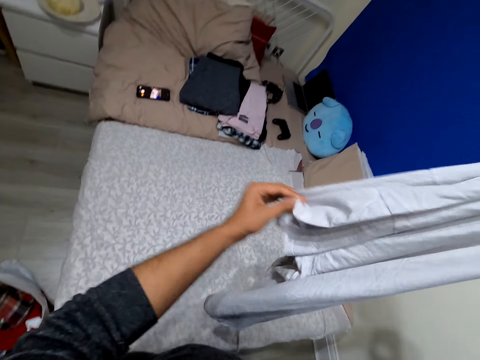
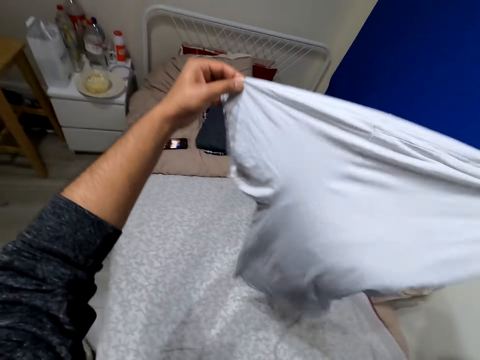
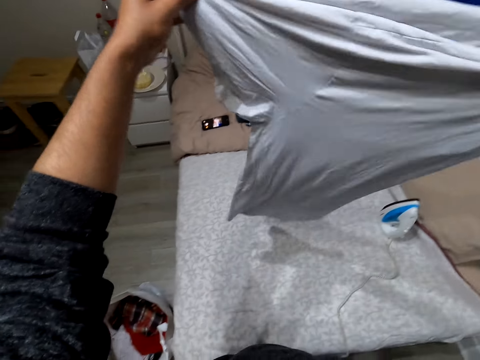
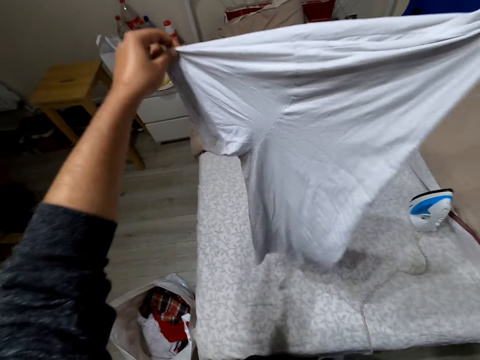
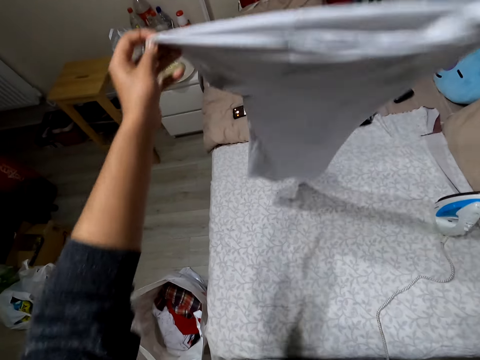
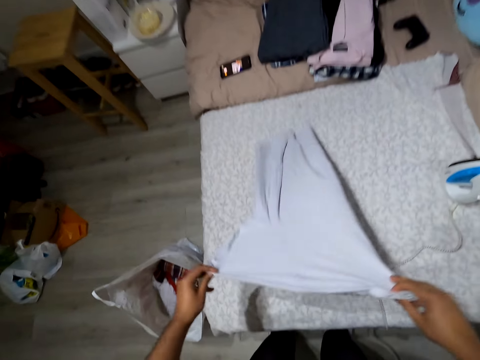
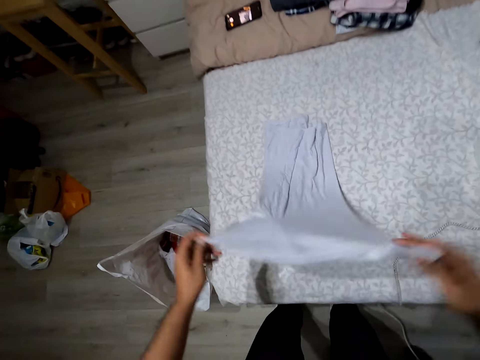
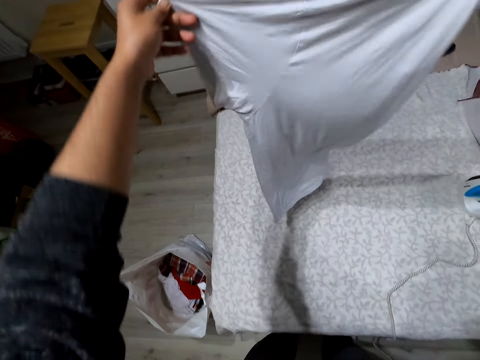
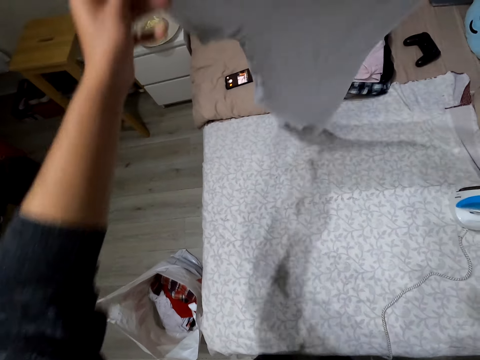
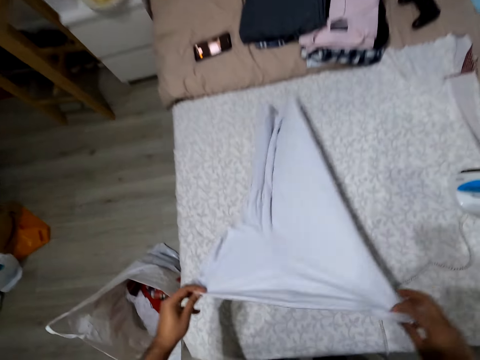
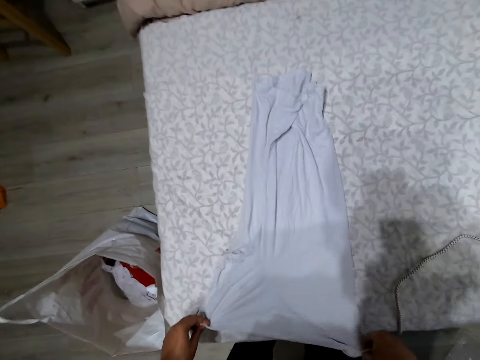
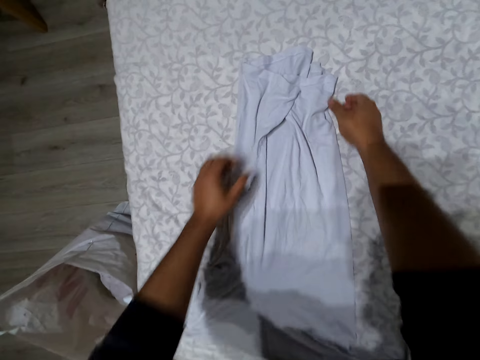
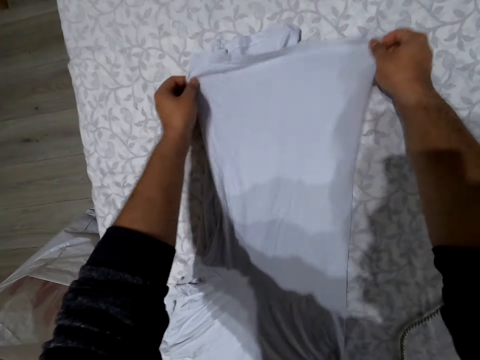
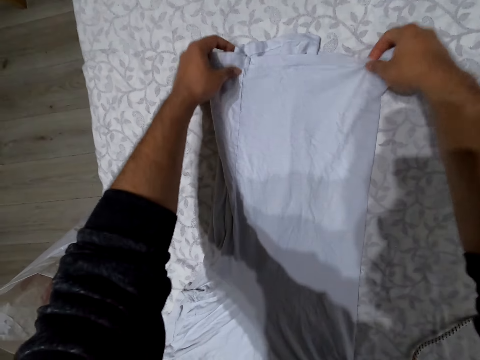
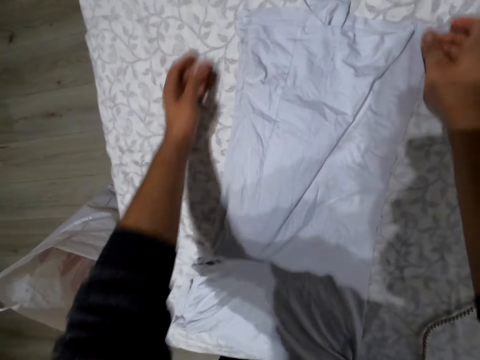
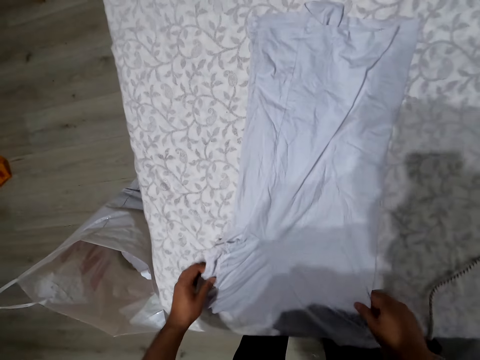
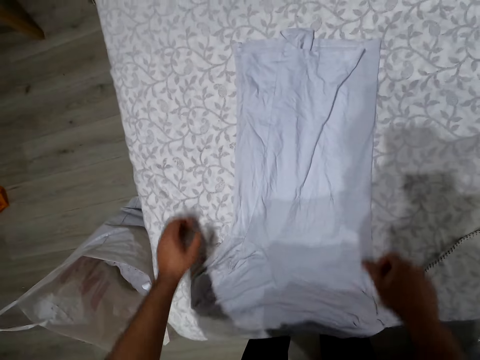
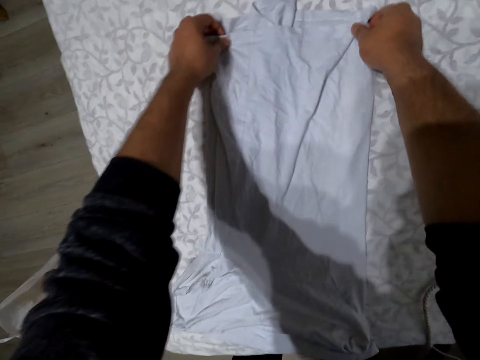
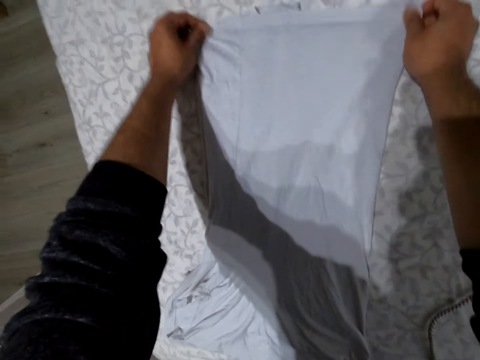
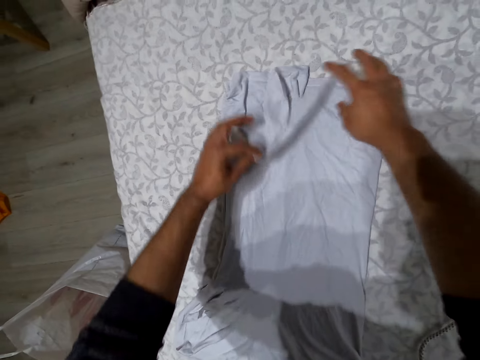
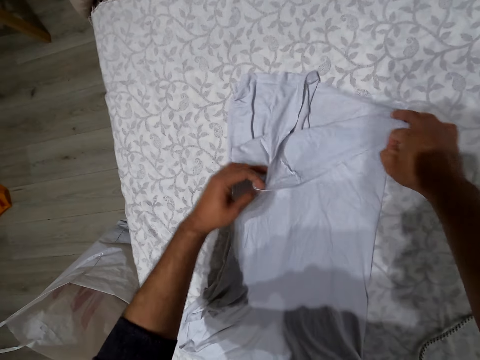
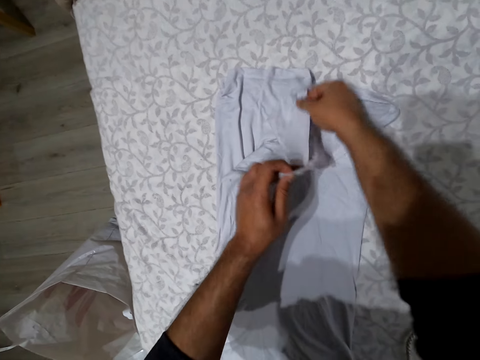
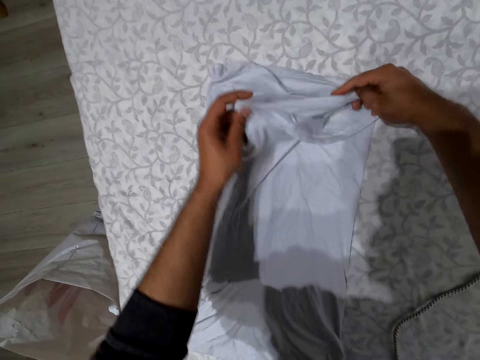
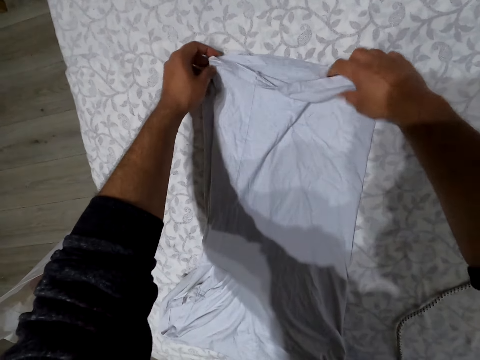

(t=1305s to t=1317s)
The camera wearer spreads the t-shirt on the bed. They straighten the cloth, drop the cloth, and straighten the cloth.

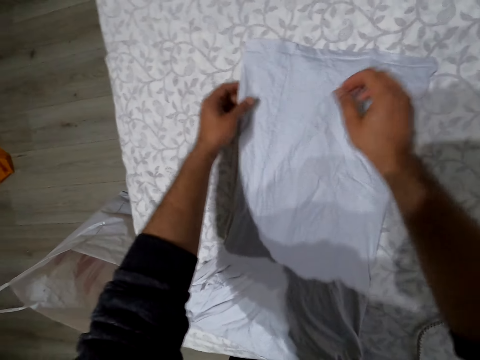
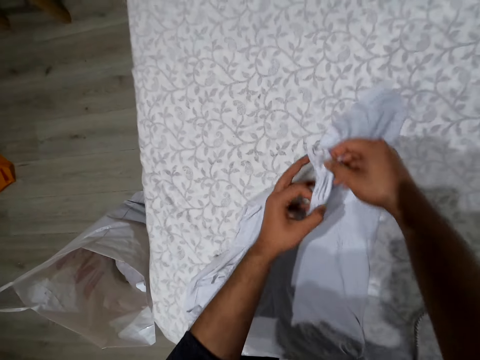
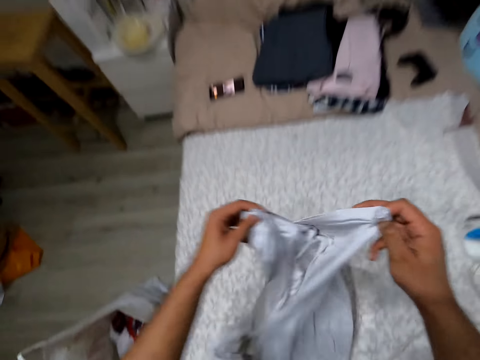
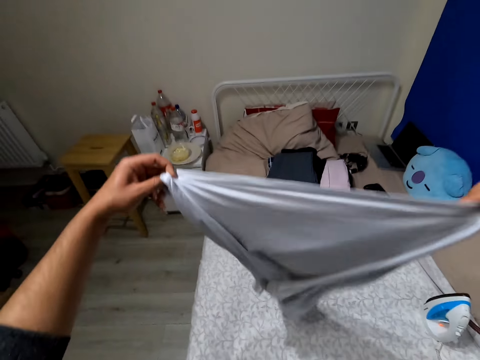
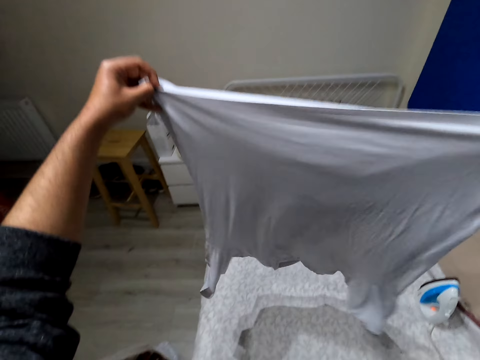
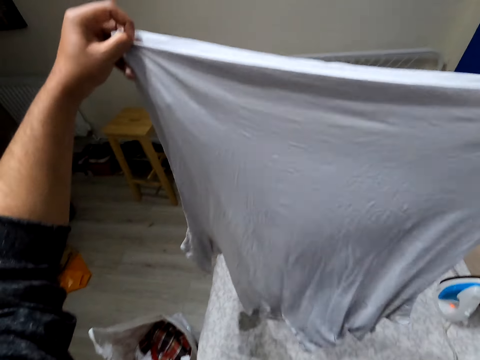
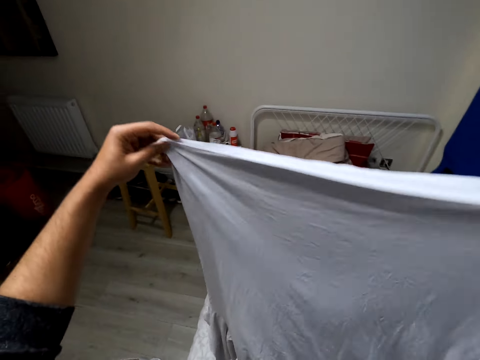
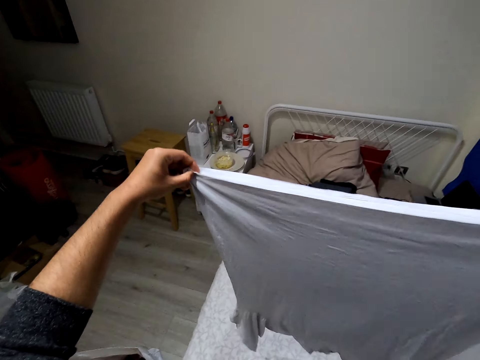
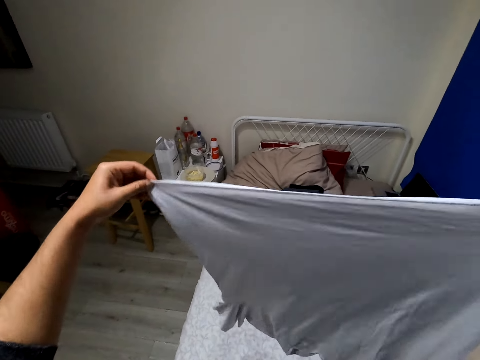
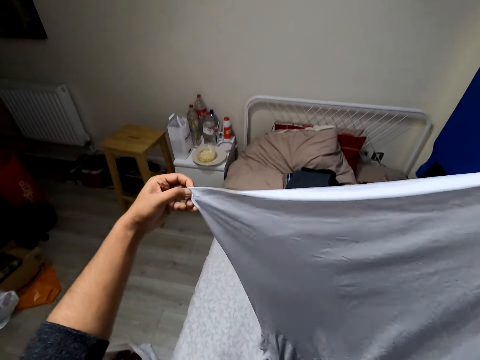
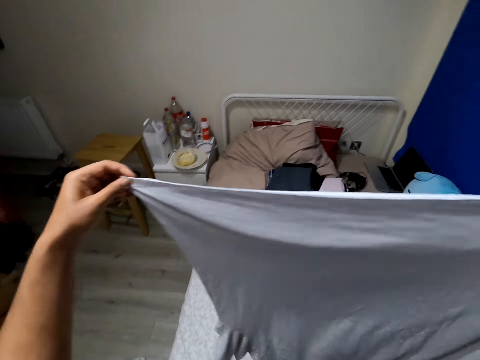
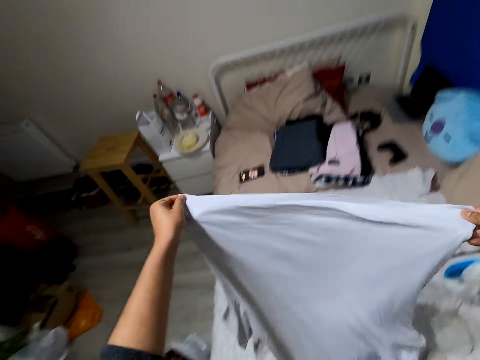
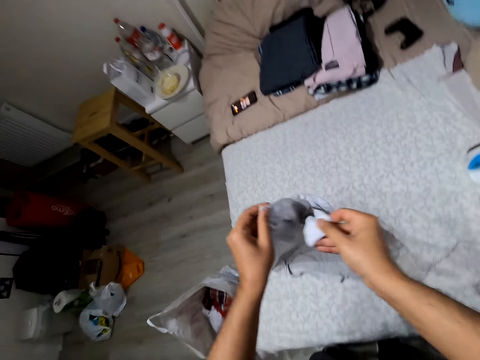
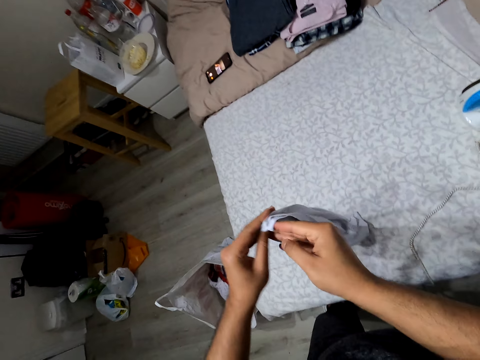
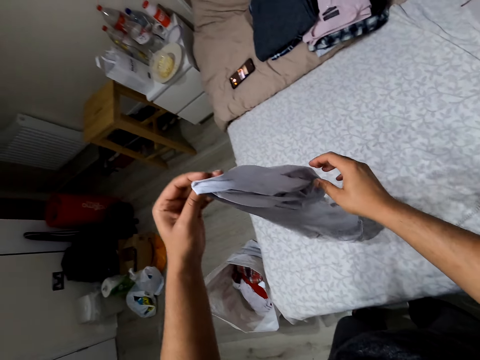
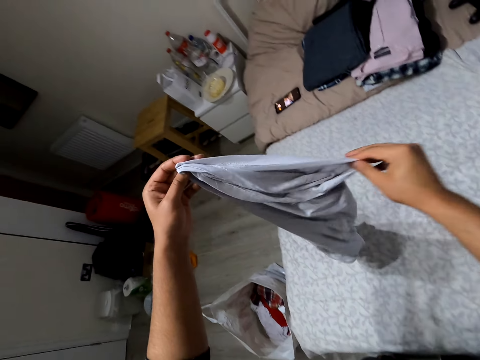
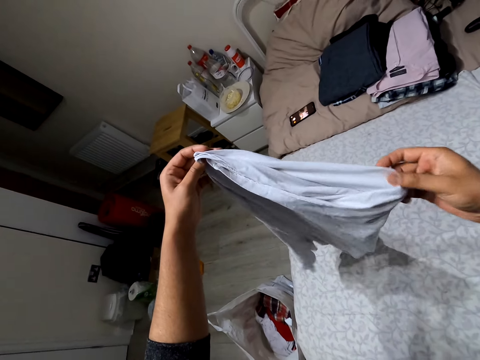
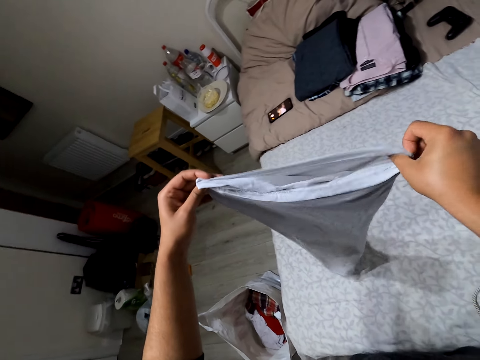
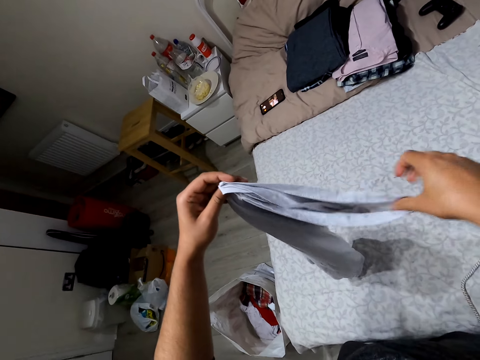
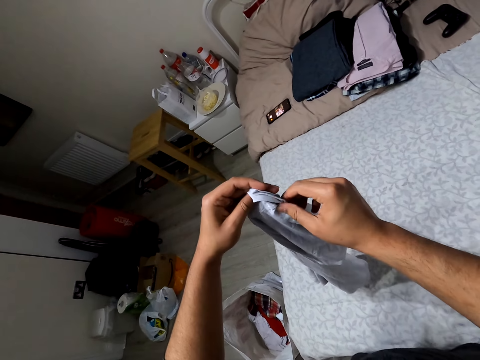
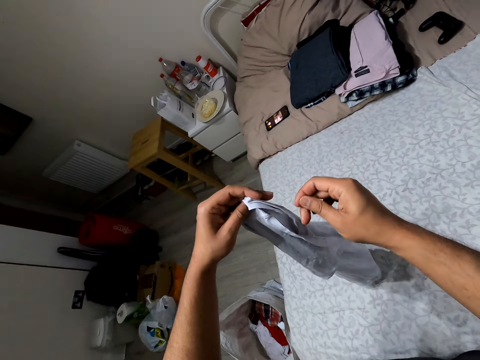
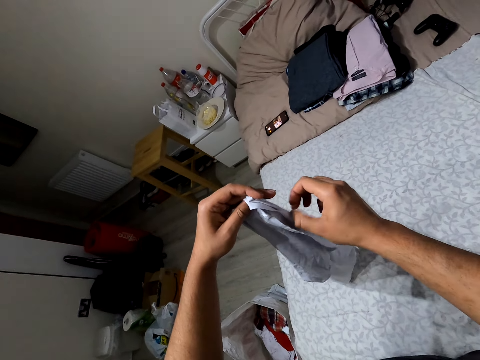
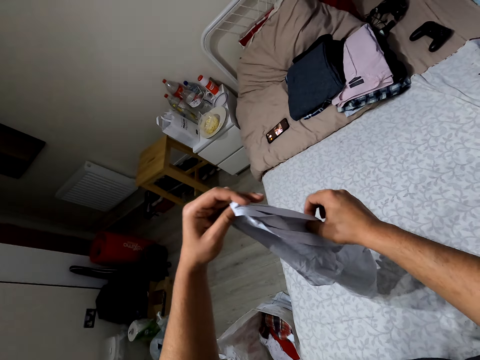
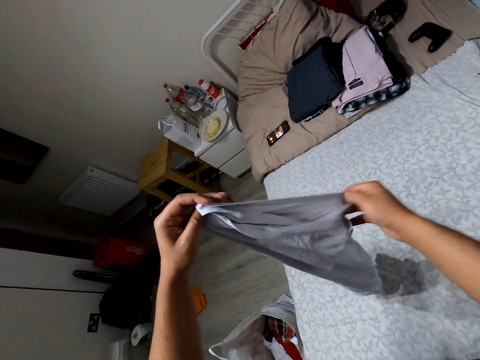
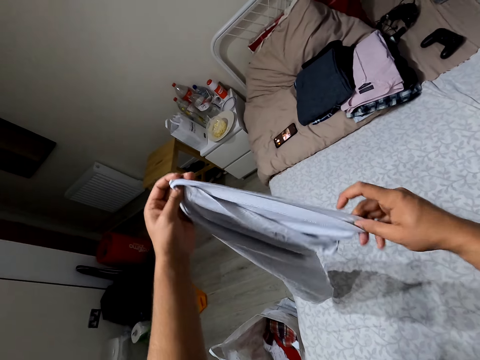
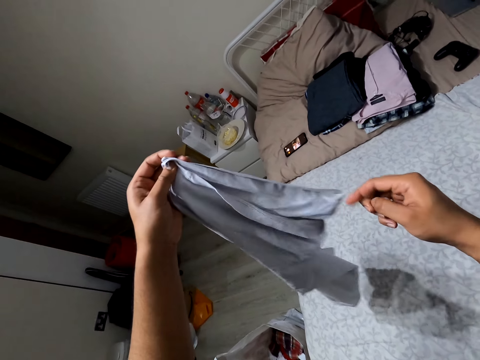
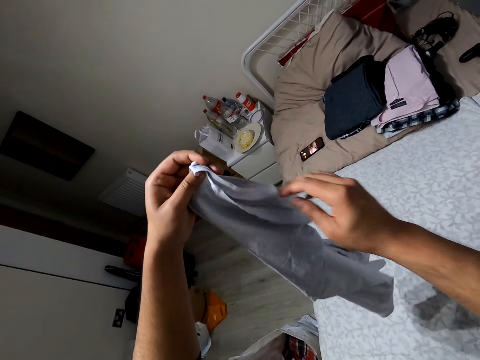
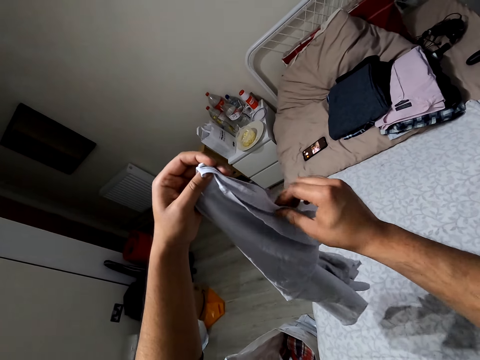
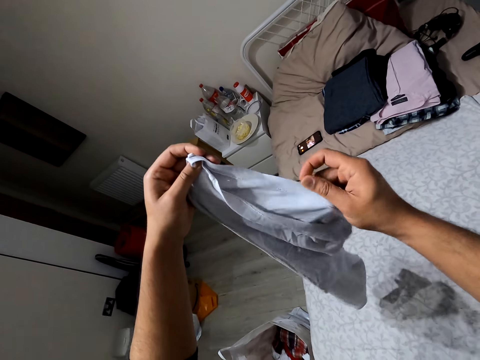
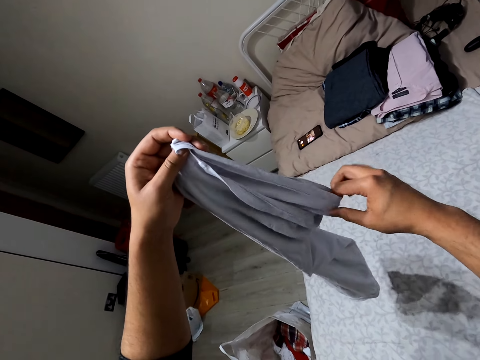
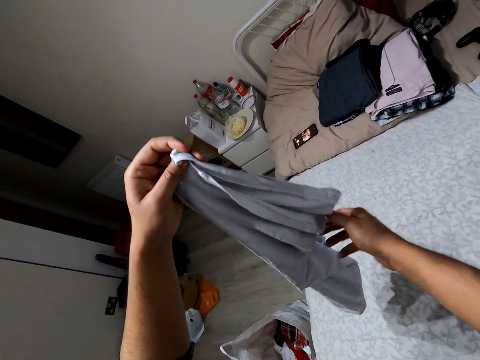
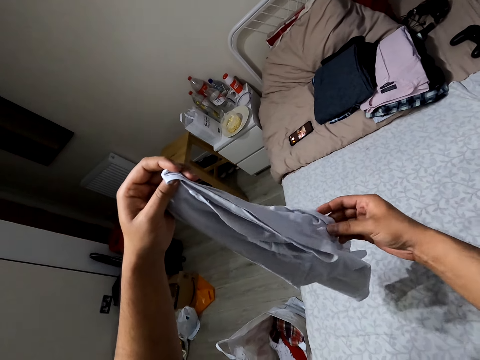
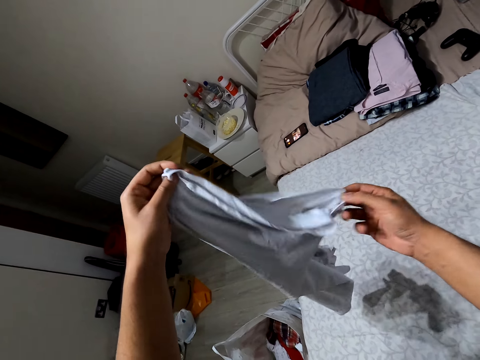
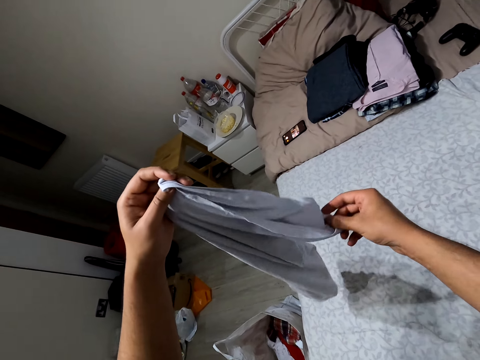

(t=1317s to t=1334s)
The camera wearer picks up the cloth. They unfold the t-shirt. They fold the t-shirt.
